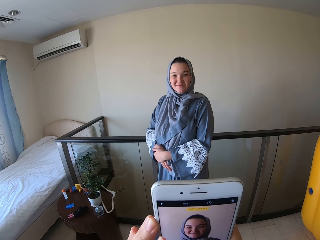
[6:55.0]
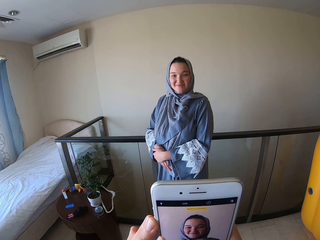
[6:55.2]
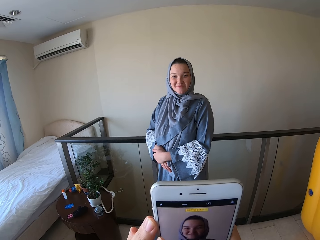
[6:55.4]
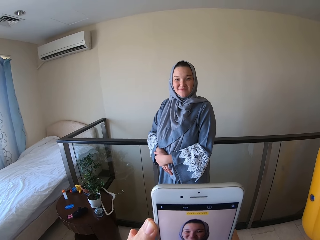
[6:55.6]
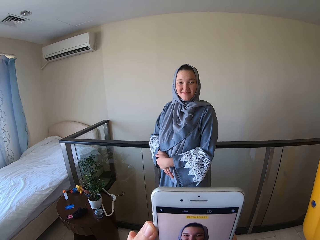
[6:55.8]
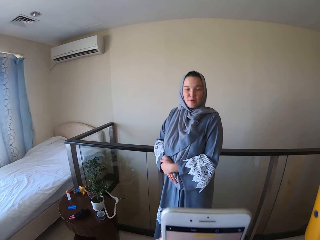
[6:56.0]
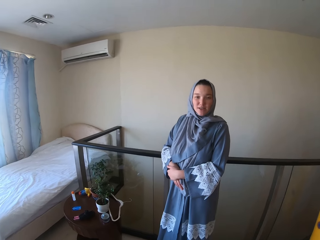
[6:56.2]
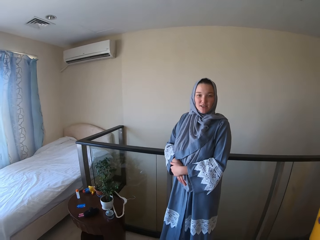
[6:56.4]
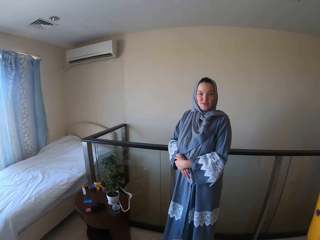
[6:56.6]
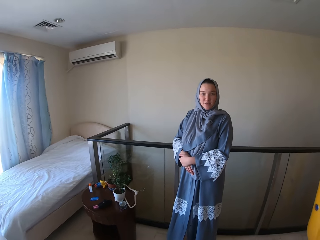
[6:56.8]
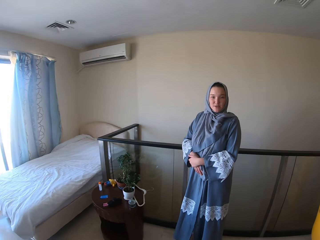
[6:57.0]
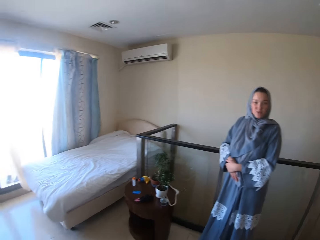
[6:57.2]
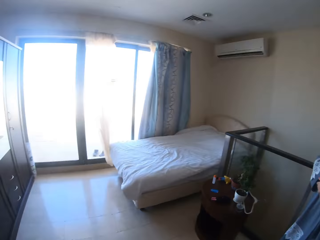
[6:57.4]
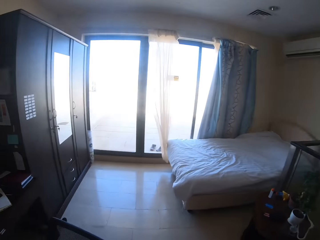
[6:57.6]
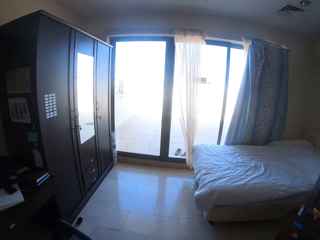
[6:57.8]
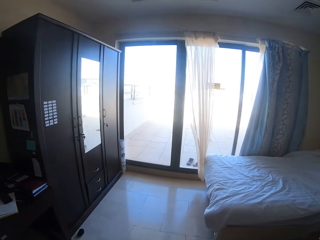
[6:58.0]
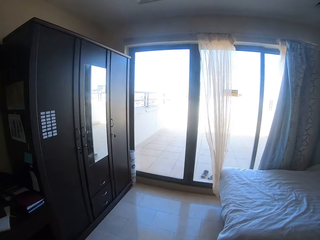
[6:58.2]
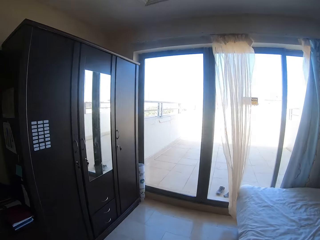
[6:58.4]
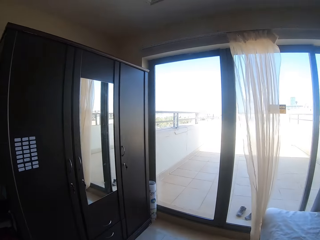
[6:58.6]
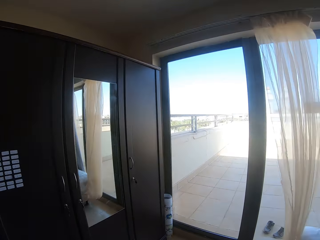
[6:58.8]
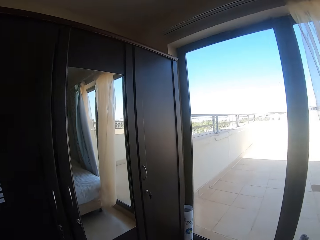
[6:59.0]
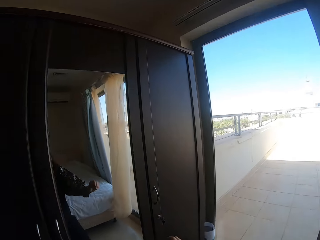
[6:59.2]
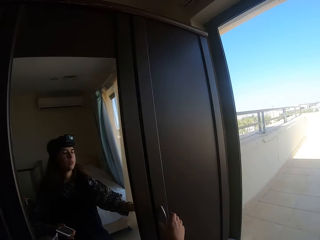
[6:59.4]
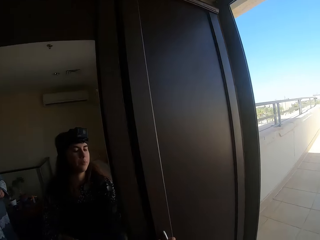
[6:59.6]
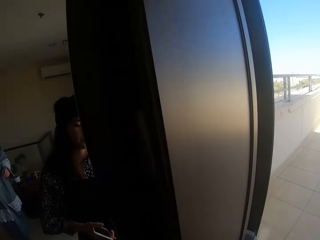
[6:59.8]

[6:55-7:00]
The camera wearer walks around.

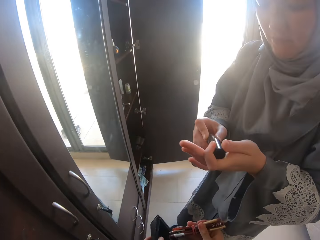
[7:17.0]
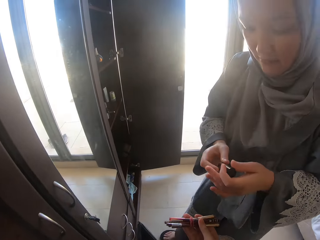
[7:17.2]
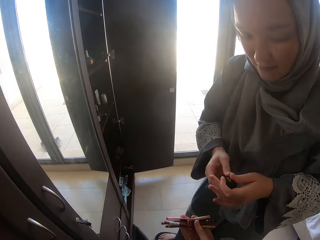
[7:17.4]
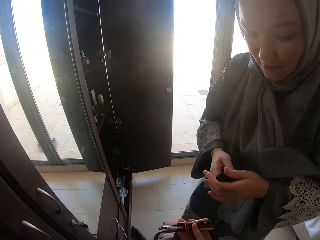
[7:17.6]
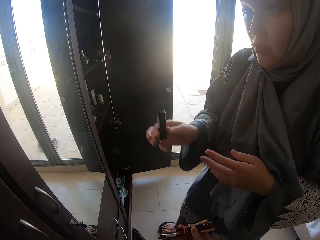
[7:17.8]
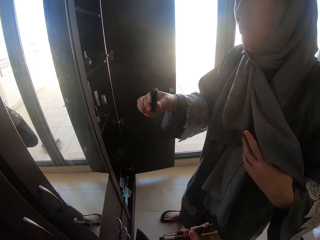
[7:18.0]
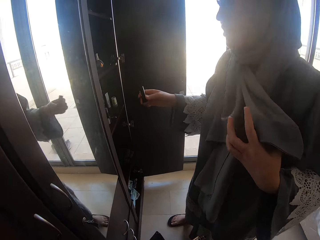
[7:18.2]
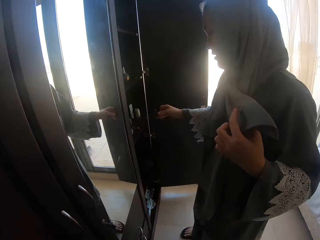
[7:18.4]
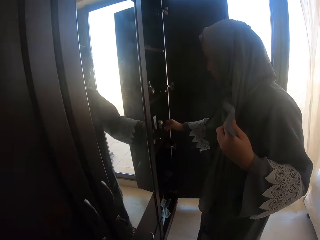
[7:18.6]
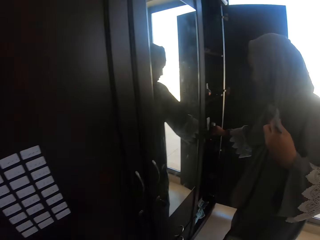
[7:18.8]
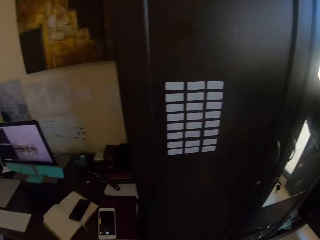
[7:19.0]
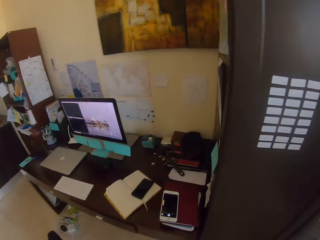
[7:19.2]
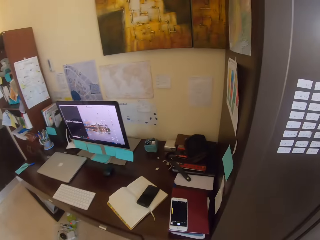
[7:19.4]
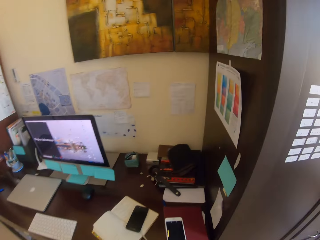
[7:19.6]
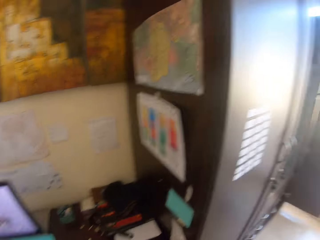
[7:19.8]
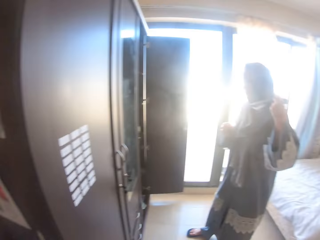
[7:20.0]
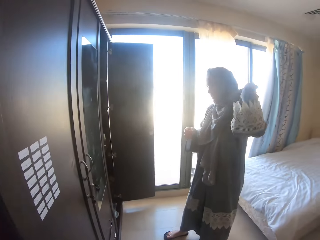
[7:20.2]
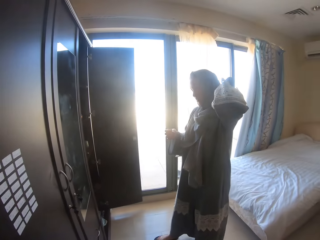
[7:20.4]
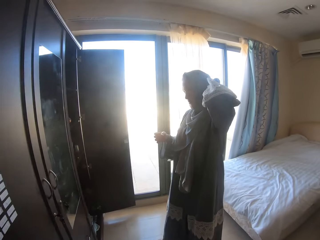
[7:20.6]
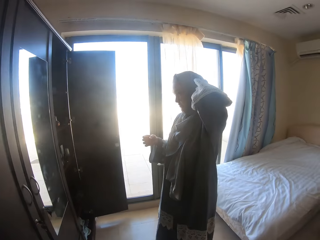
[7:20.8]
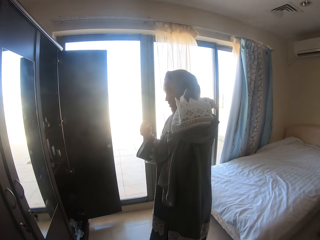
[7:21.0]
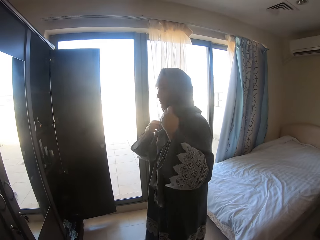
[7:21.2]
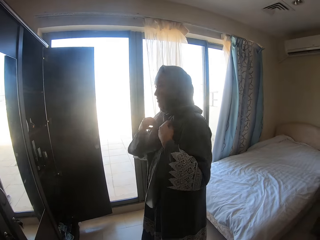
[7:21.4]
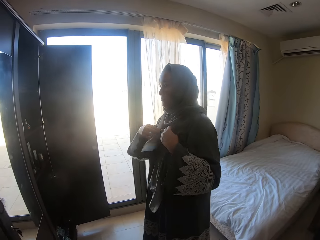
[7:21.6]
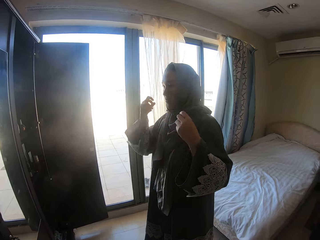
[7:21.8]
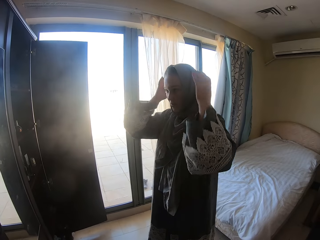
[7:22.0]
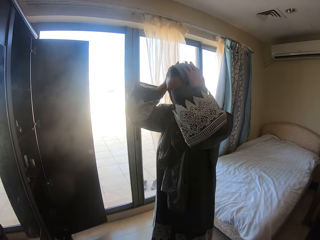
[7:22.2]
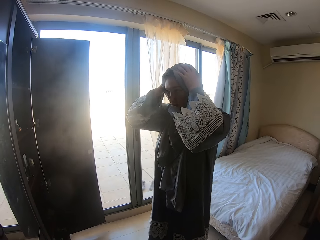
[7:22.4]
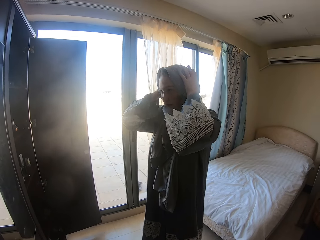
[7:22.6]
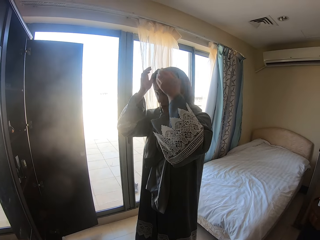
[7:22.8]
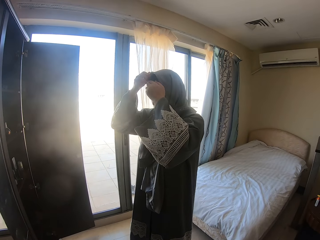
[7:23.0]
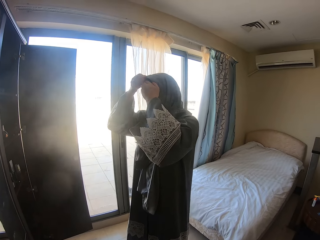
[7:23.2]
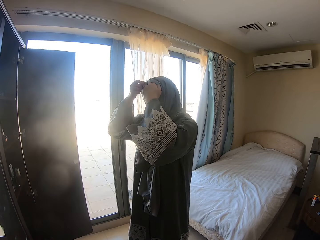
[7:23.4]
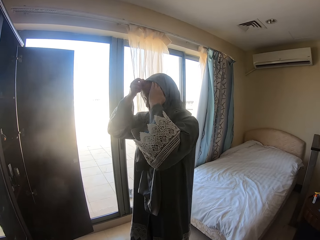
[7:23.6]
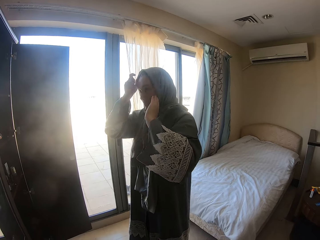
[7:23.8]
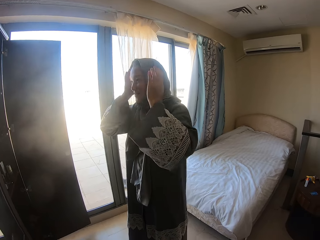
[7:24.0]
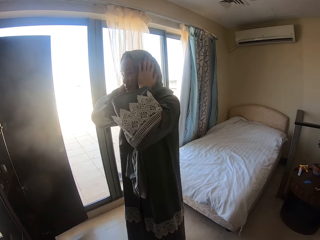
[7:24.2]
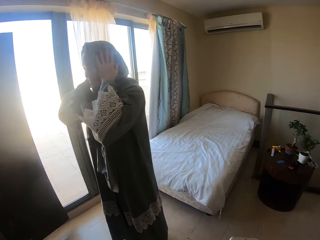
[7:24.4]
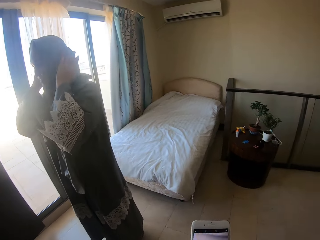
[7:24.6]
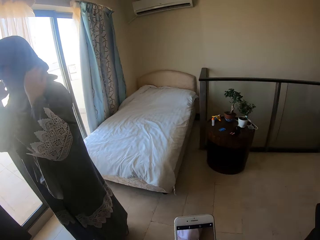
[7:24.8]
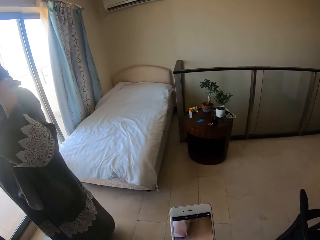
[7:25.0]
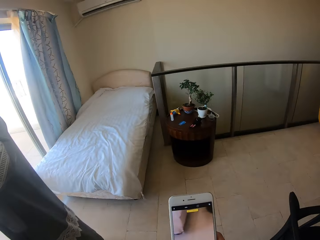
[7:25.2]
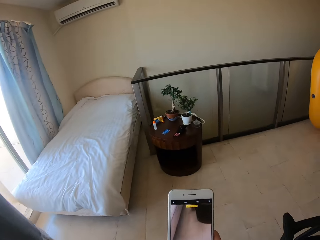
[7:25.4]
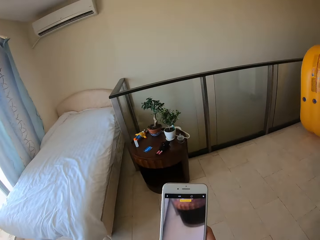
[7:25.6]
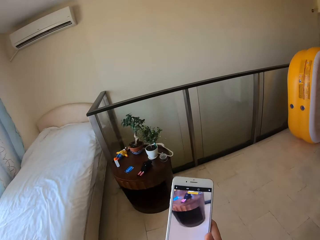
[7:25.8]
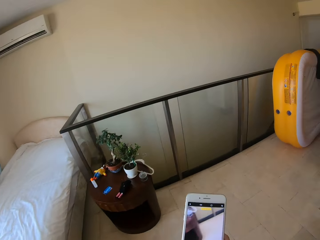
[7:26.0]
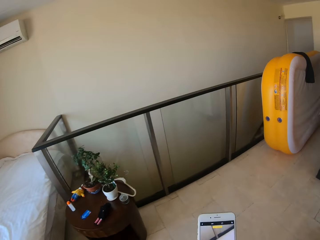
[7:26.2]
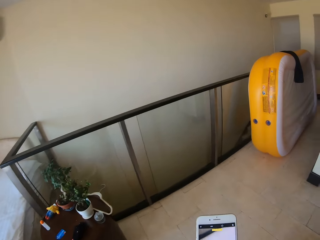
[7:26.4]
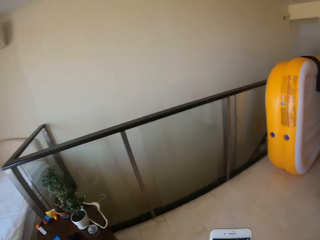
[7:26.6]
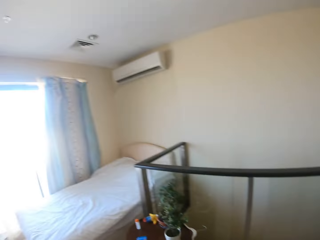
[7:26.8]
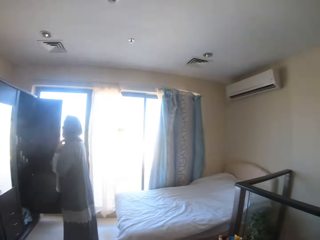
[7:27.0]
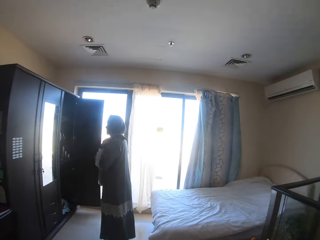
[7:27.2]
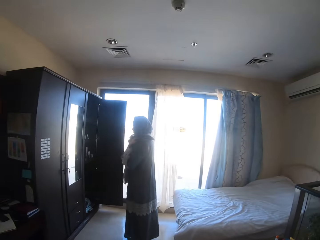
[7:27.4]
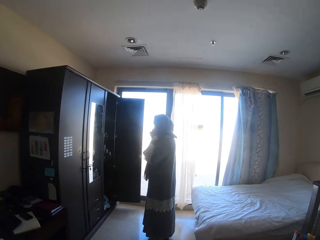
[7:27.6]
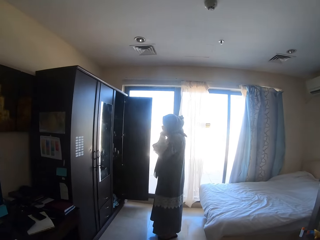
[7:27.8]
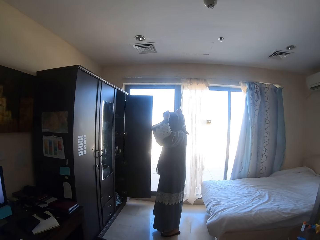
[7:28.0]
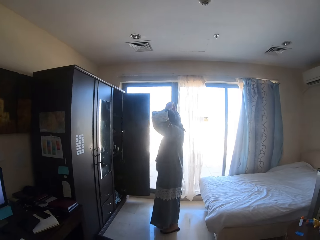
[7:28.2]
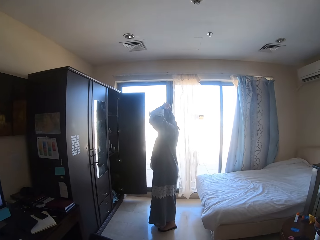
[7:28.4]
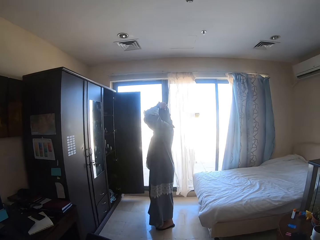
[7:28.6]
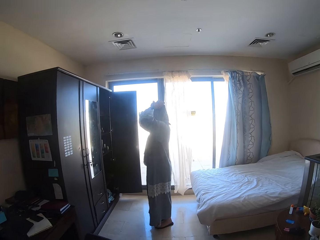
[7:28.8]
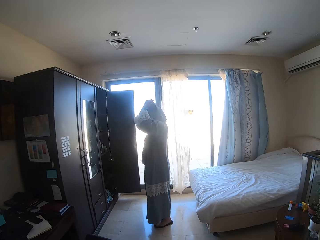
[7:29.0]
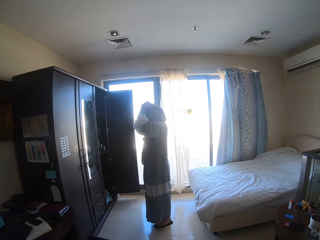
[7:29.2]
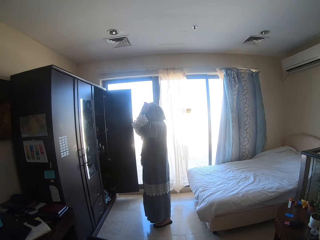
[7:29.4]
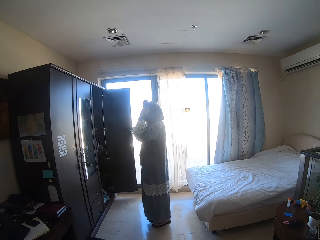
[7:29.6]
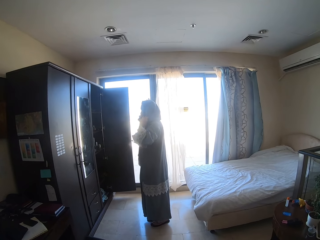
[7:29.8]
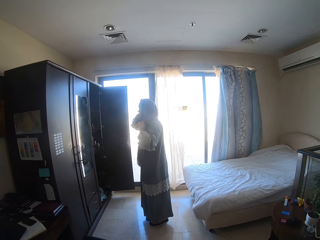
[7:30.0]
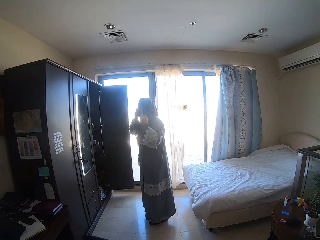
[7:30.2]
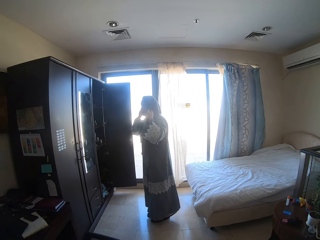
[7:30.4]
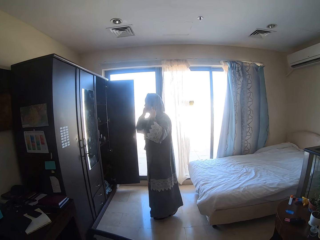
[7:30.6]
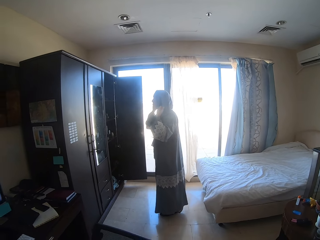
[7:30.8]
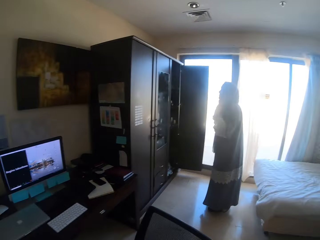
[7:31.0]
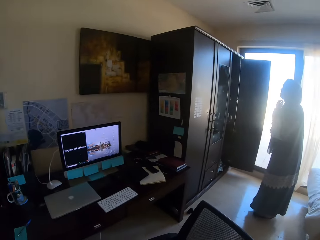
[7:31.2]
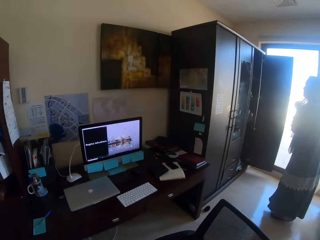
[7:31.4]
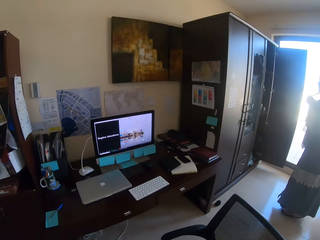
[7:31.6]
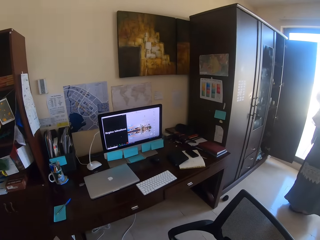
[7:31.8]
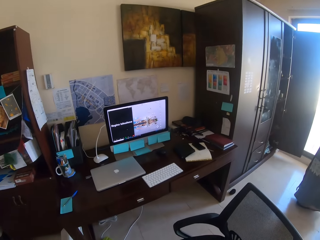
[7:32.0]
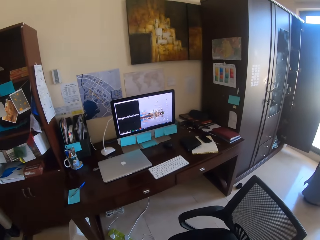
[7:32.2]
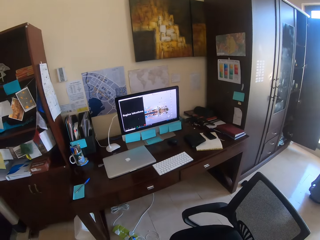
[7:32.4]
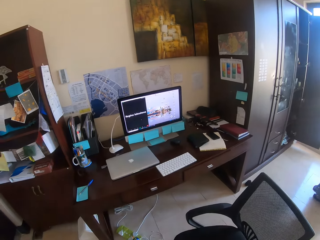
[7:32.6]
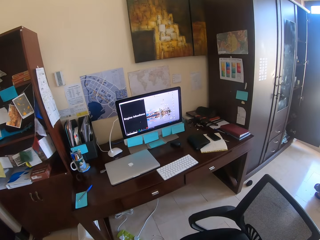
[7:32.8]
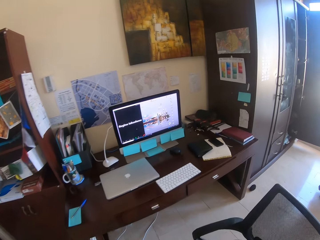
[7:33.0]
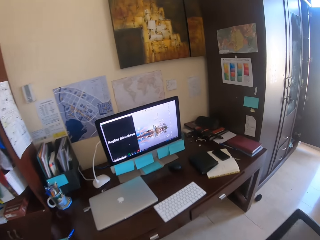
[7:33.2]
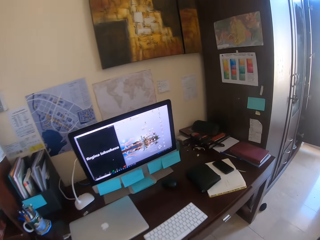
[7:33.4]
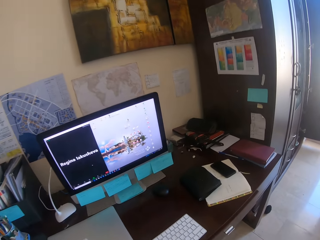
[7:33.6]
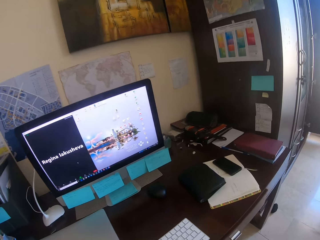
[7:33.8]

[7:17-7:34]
The camera wearer picks up the eyeliners. A person puts the mascara in the closet. The person makes herself. The camera wearer operates the phone.
